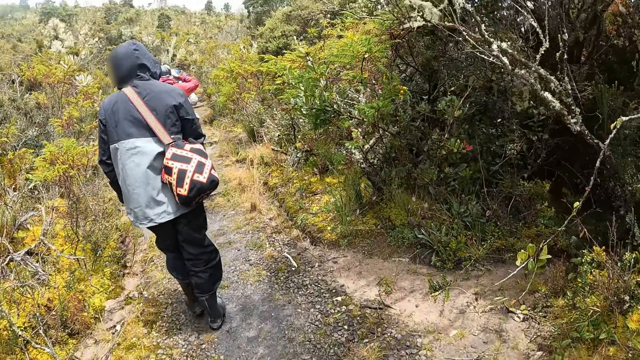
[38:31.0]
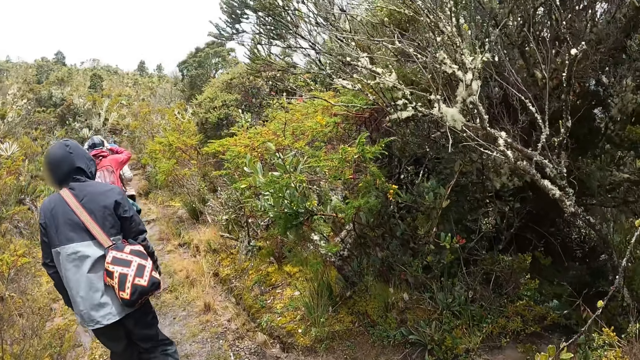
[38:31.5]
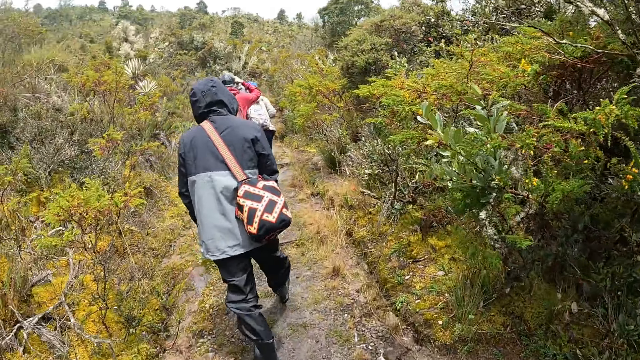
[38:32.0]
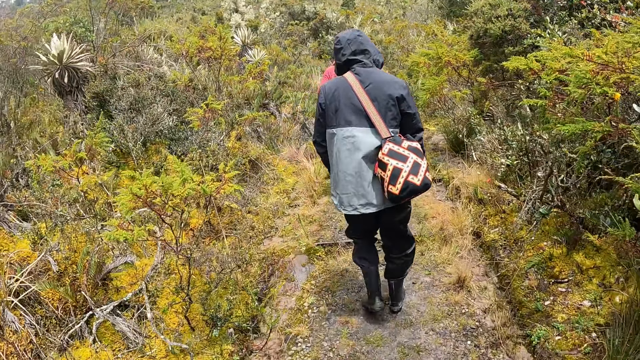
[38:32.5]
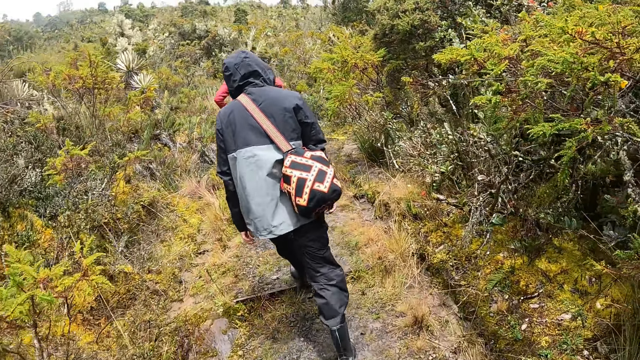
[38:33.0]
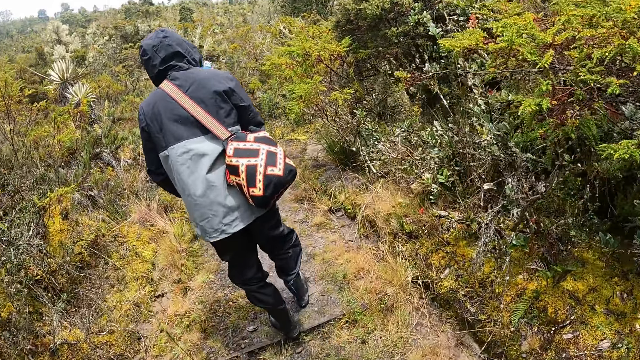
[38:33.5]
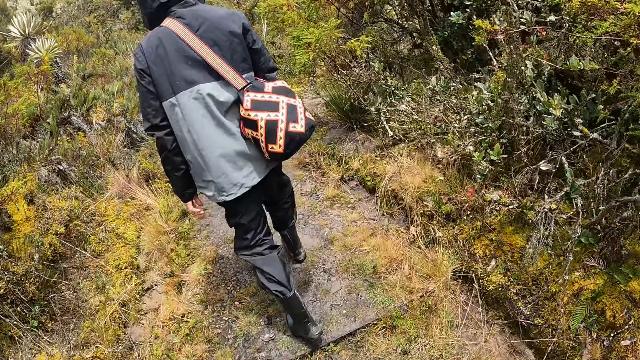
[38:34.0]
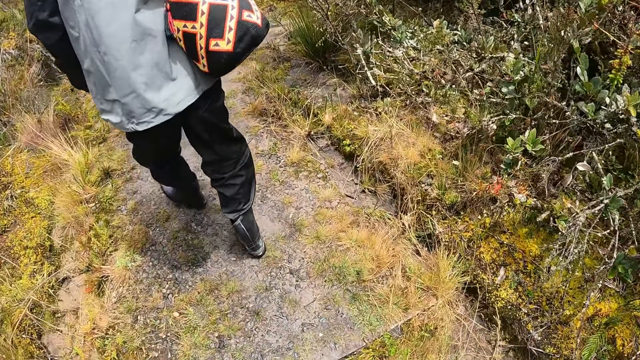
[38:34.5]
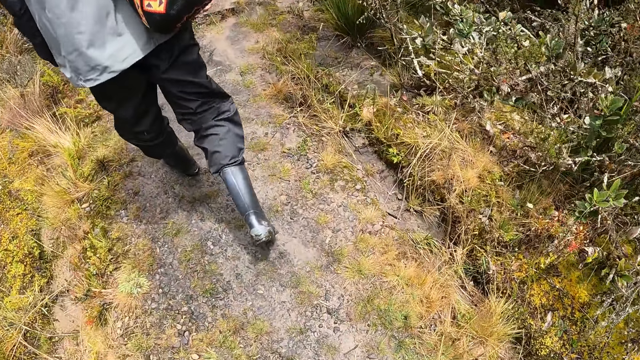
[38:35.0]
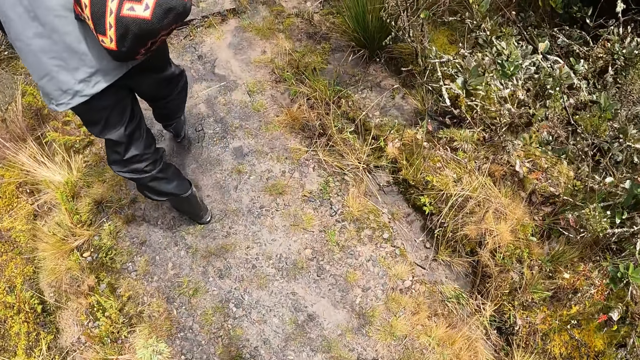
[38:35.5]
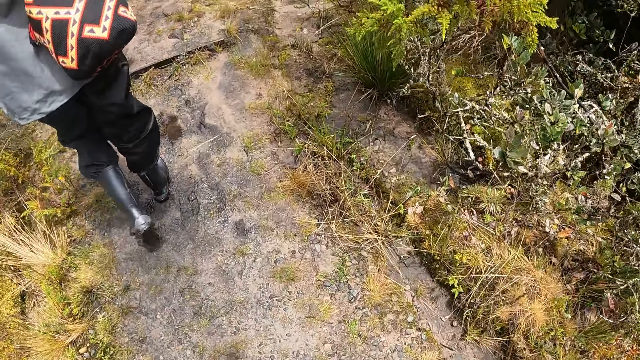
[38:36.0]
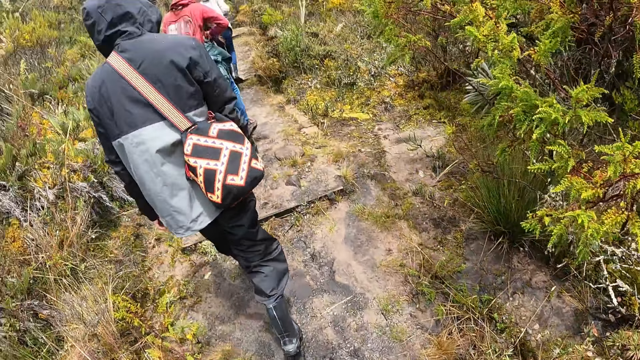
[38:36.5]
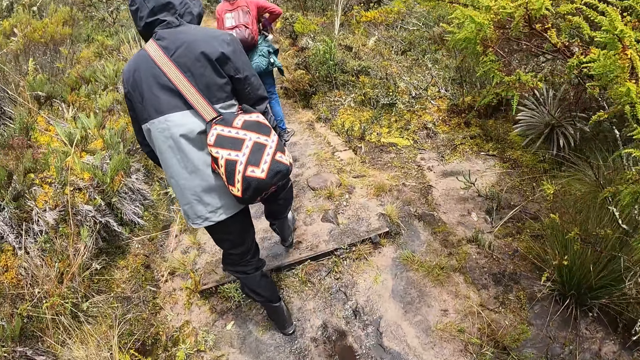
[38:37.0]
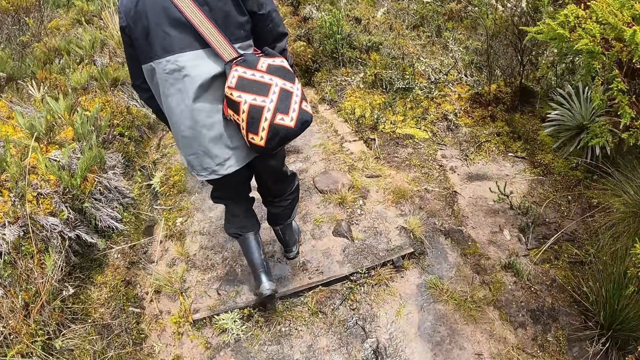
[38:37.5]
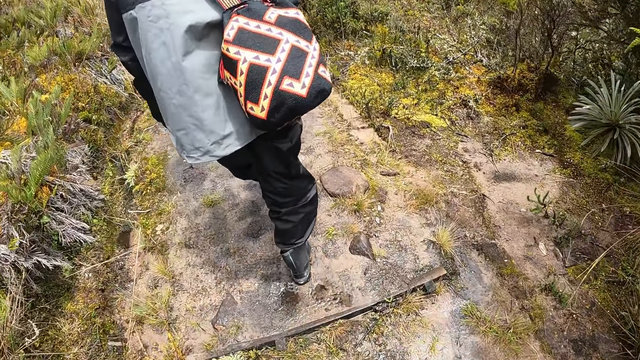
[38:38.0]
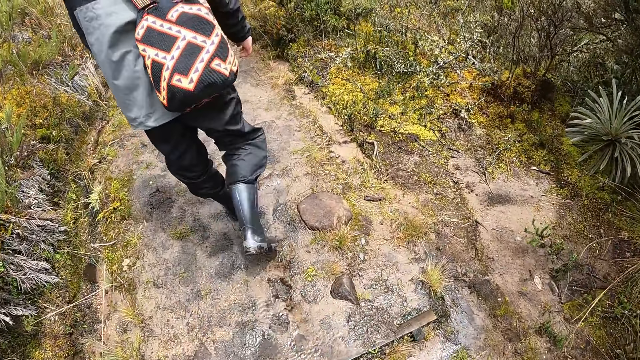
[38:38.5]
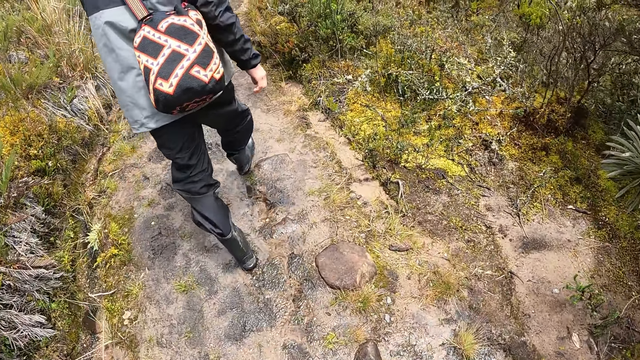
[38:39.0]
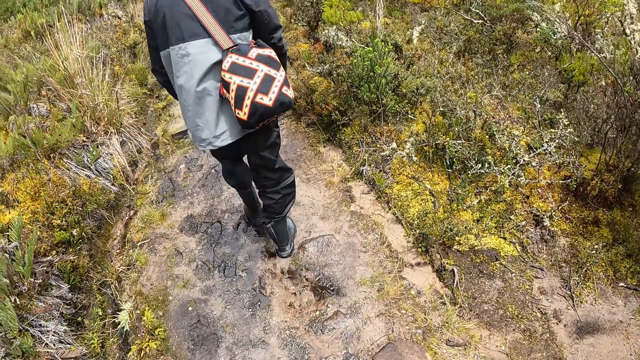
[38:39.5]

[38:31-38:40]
The camera wearer looks at a man. They walk uphill.

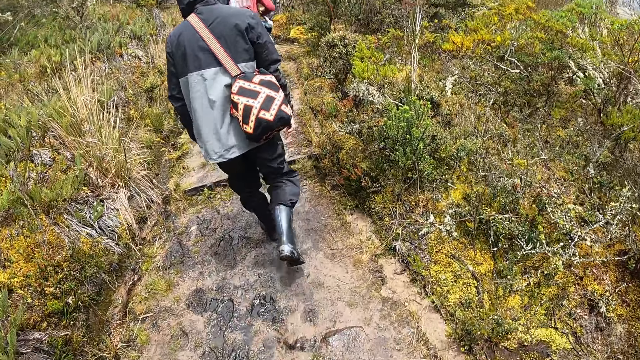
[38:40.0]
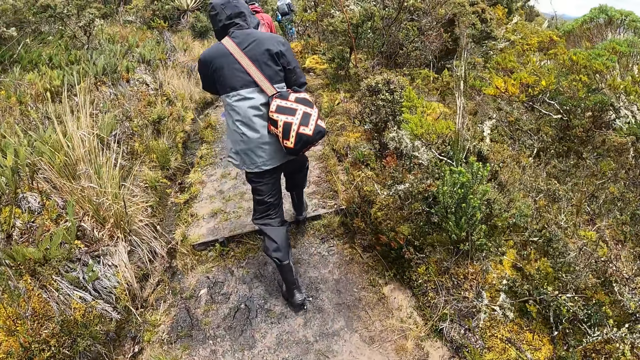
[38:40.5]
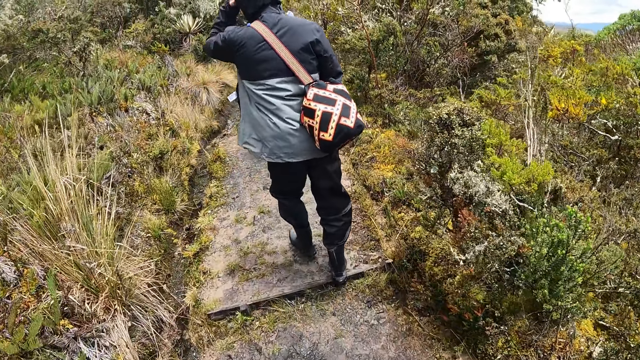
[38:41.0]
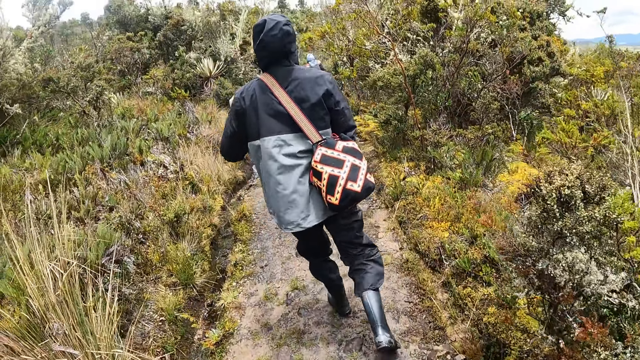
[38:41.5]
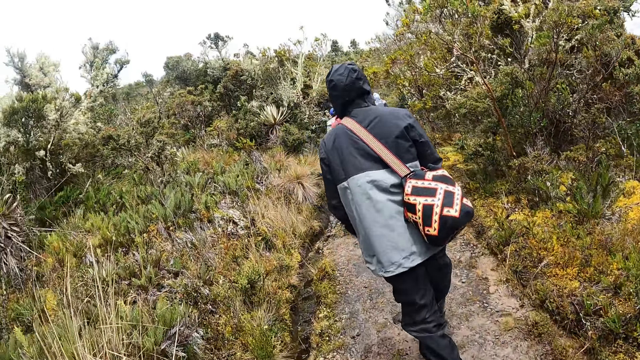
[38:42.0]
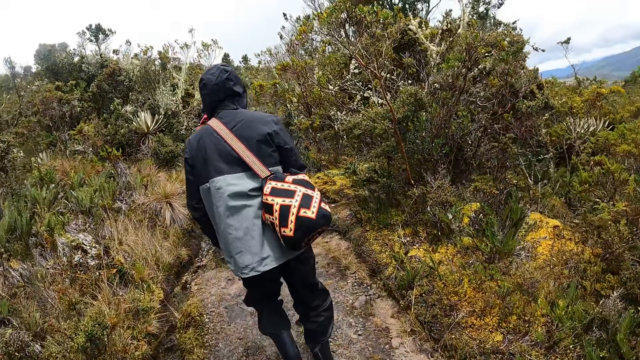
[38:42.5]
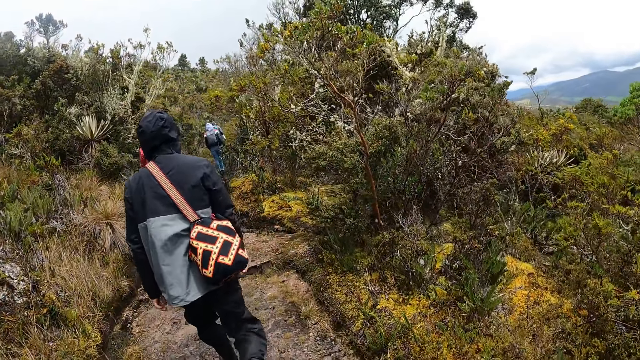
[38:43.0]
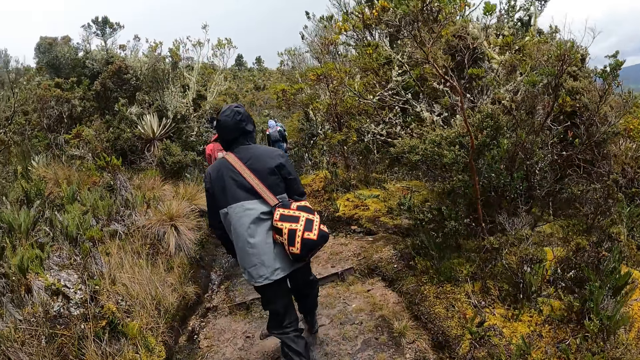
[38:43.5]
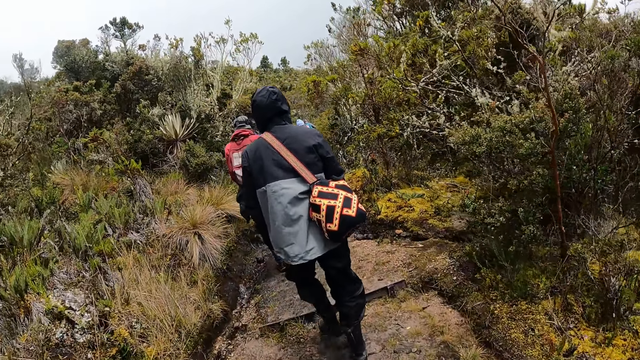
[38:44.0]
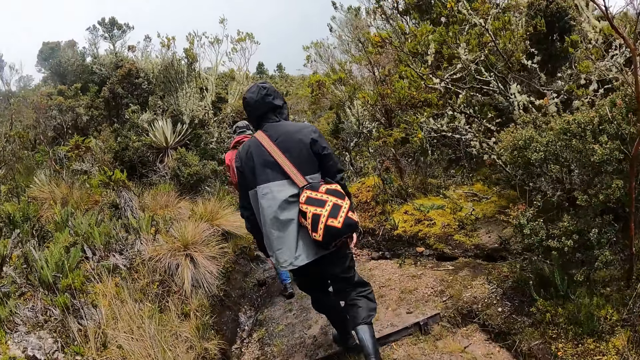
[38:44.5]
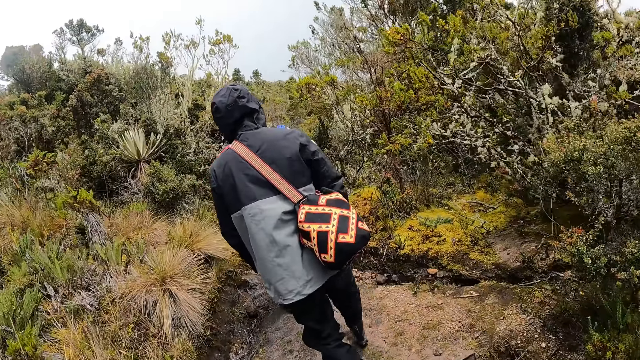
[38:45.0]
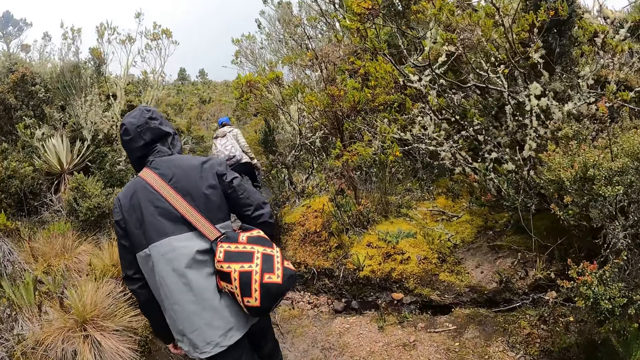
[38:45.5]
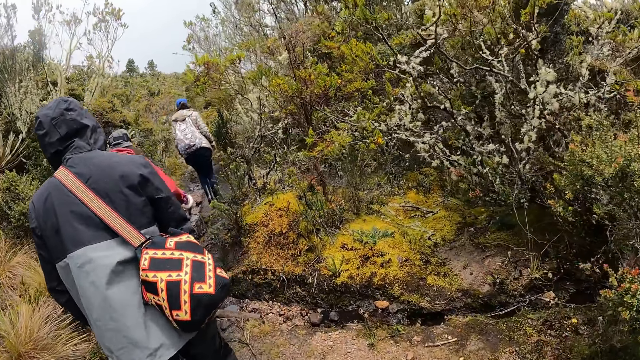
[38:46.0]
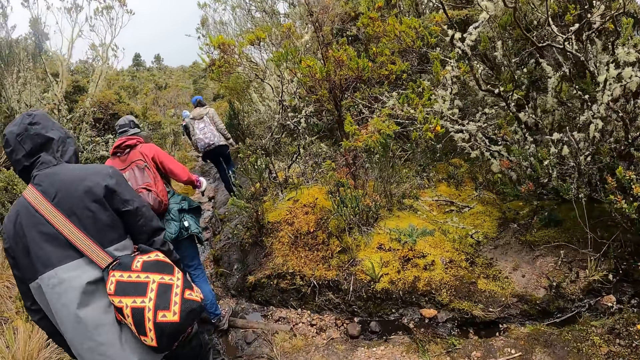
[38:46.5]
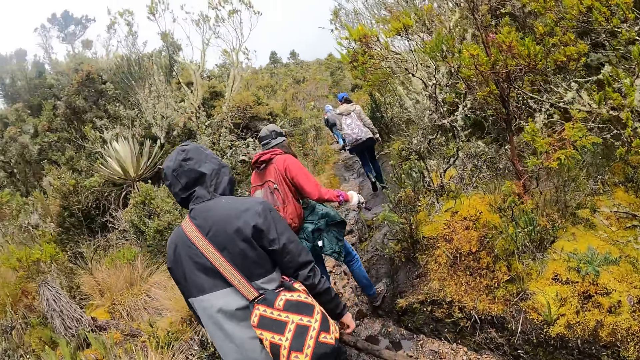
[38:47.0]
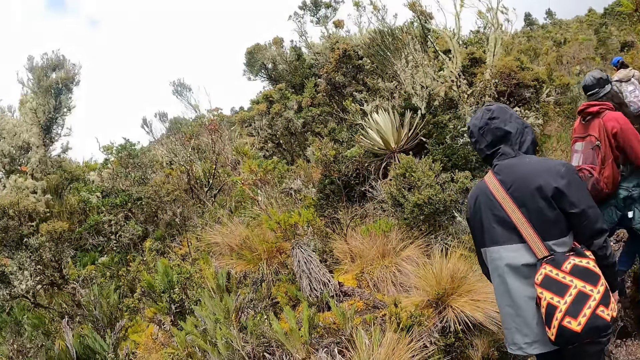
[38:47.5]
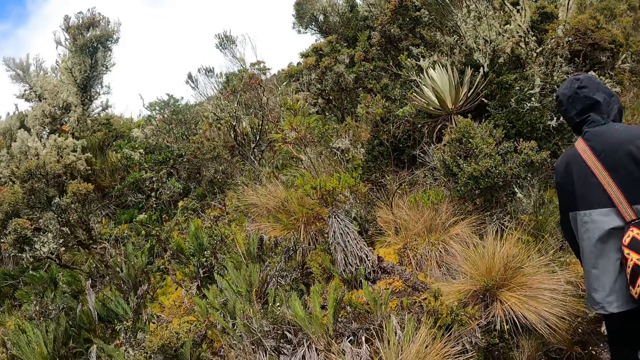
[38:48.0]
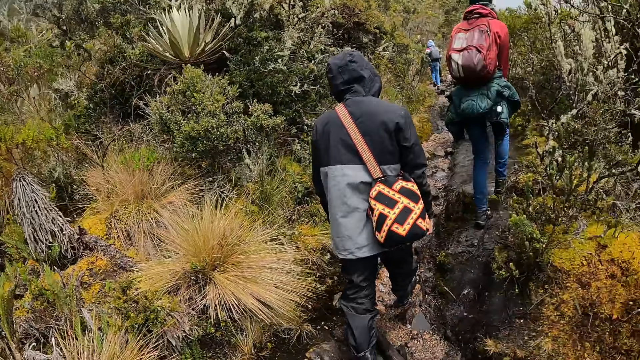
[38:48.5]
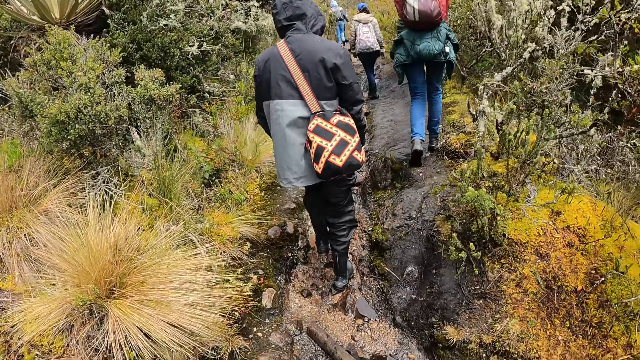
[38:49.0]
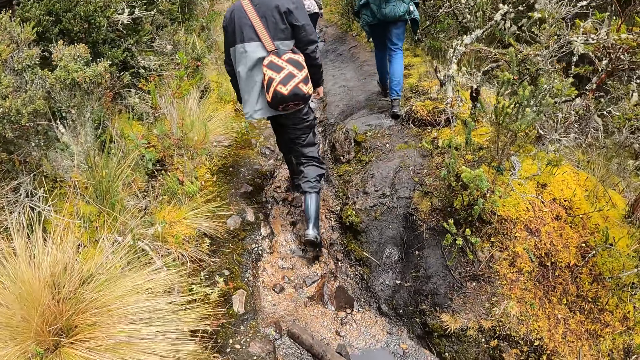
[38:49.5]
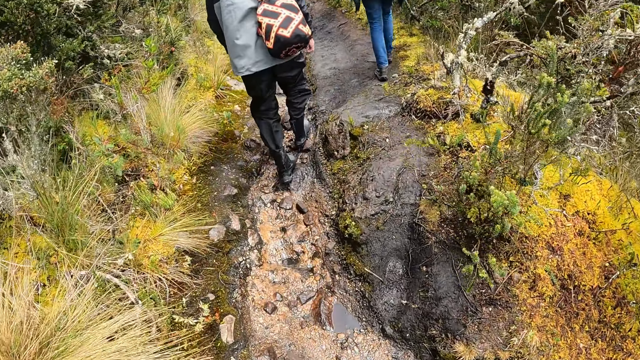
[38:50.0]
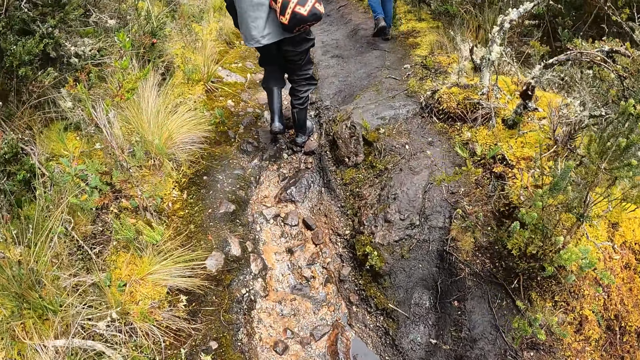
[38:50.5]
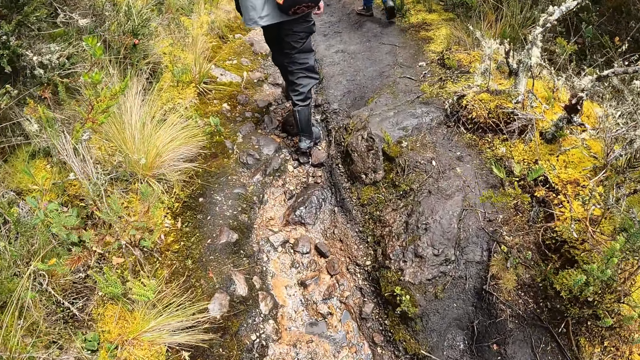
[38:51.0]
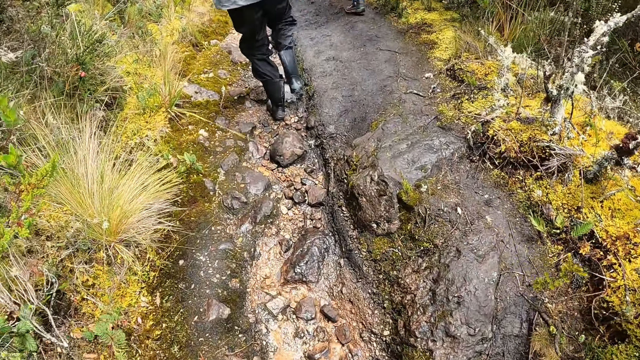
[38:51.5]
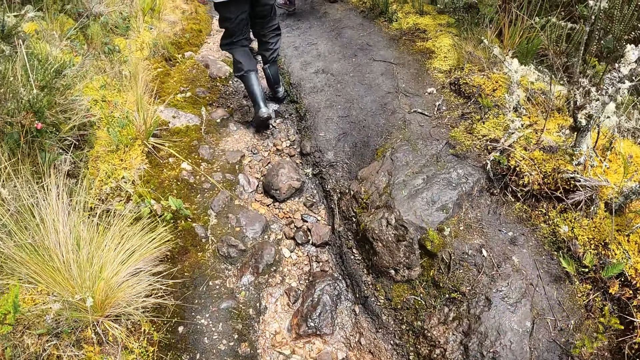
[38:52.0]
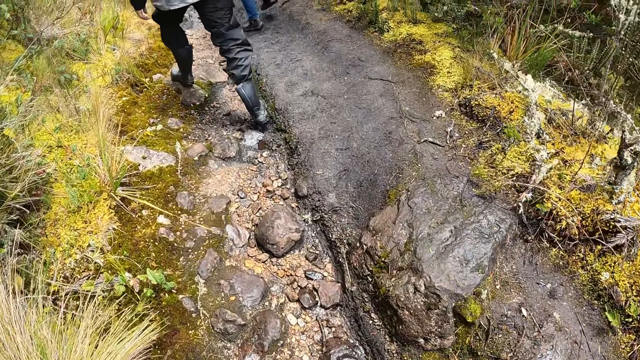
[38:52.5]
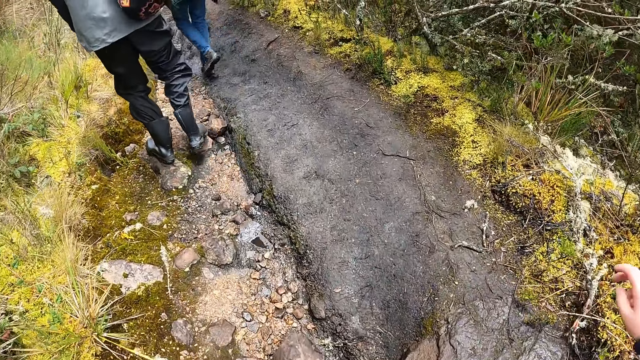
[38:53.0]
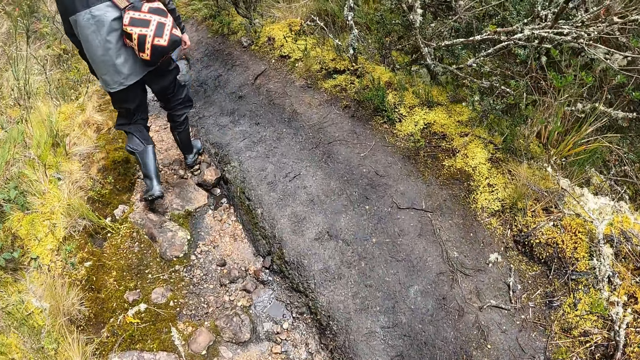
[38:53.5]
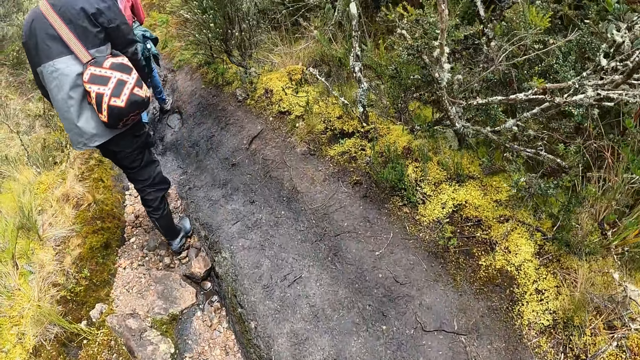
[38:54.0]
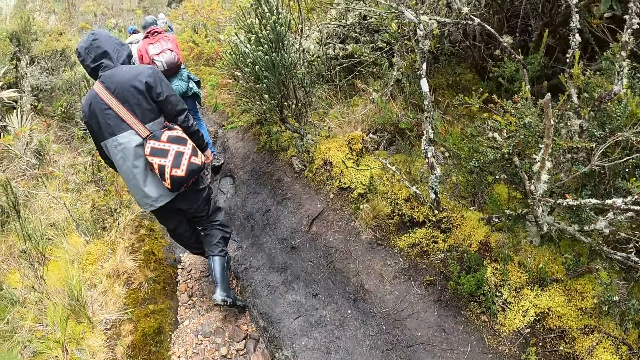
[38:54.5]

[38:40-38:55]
A man raises his left hand. The camera wearer touches his face. The man lowers his hand and walks uphill. The camera wearer looks at a woman. He looks at the forest. He looks at the path.
